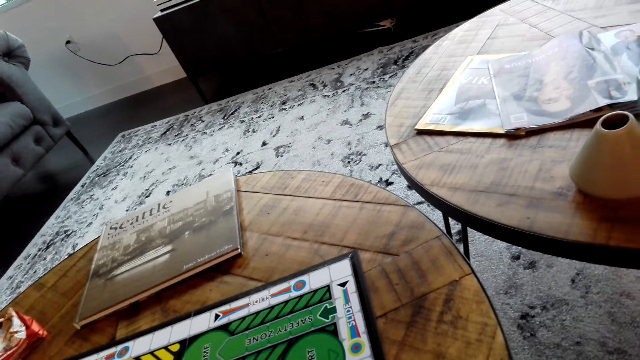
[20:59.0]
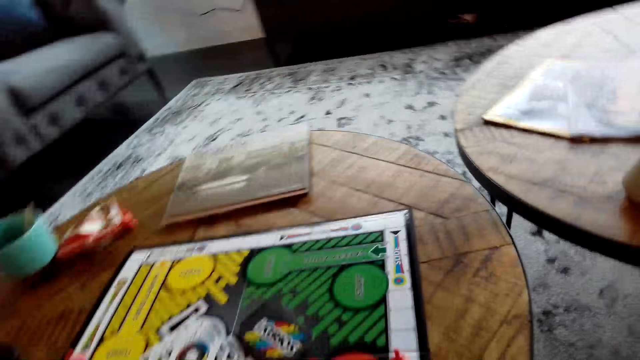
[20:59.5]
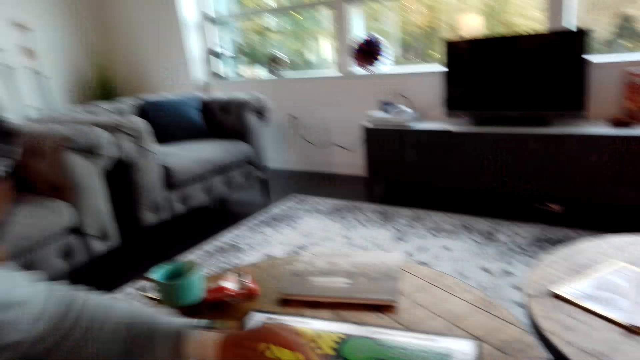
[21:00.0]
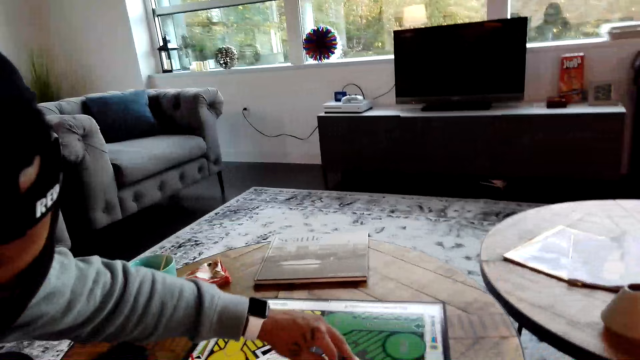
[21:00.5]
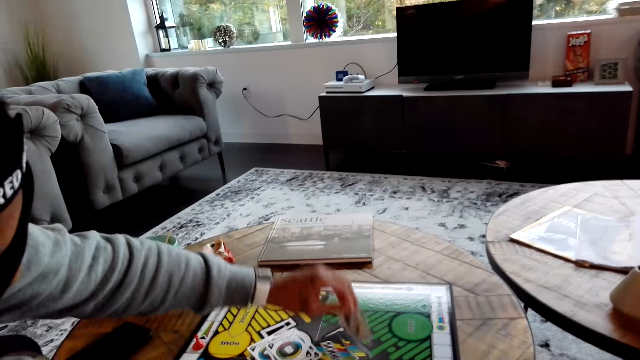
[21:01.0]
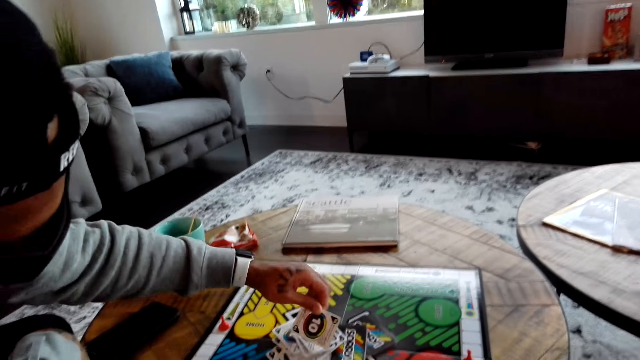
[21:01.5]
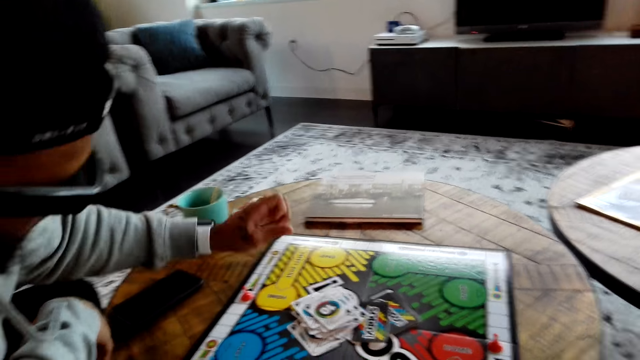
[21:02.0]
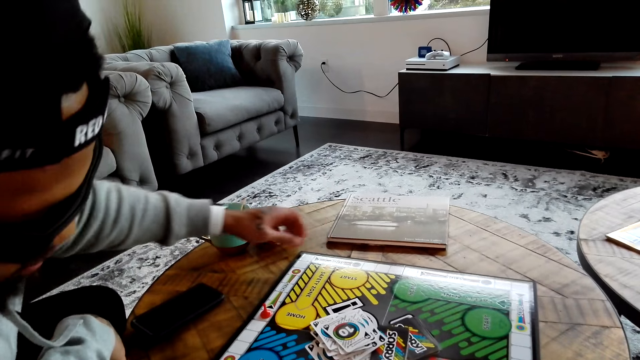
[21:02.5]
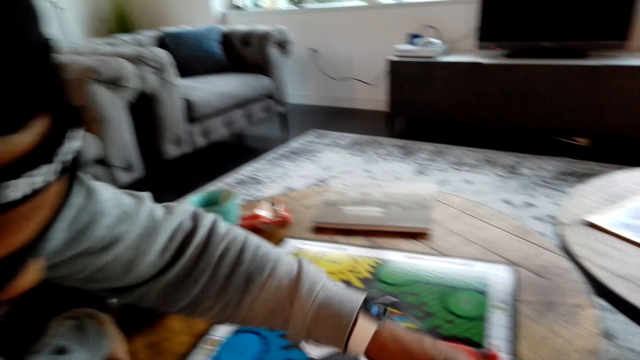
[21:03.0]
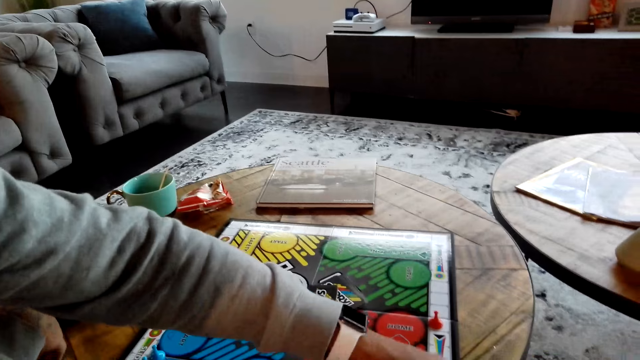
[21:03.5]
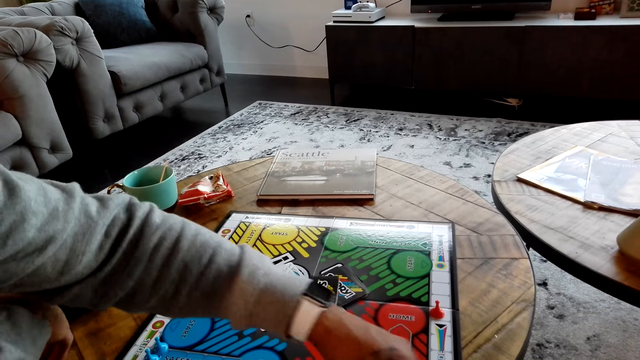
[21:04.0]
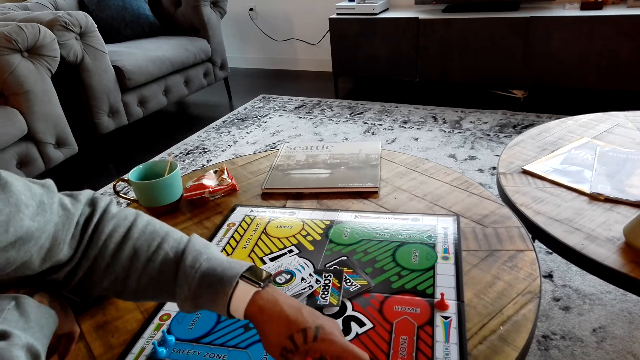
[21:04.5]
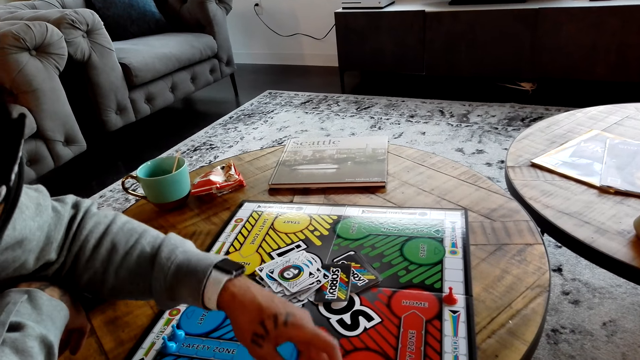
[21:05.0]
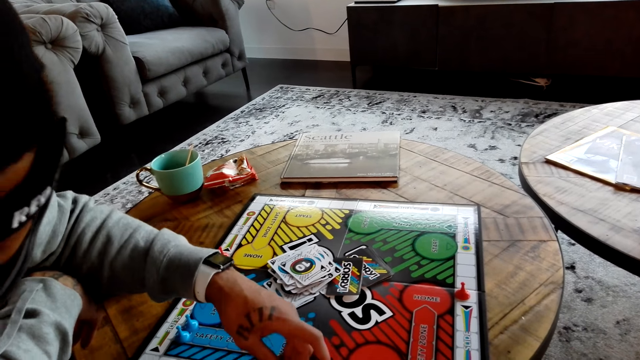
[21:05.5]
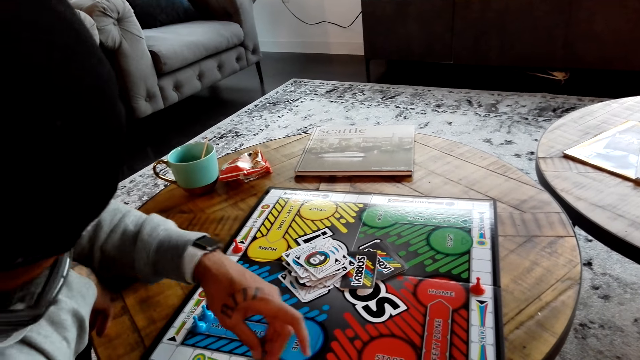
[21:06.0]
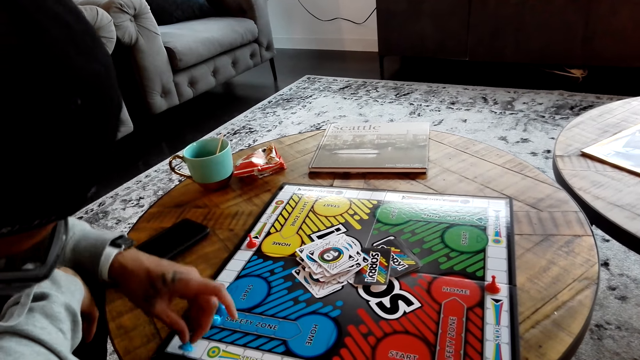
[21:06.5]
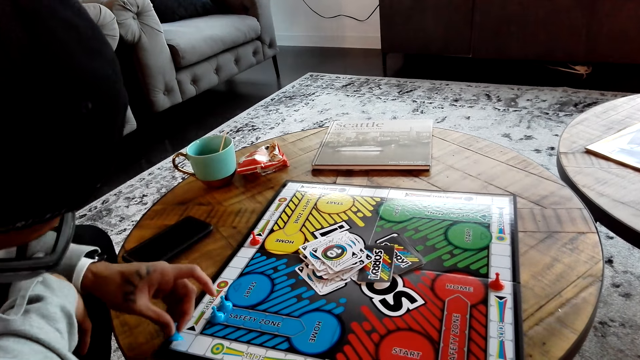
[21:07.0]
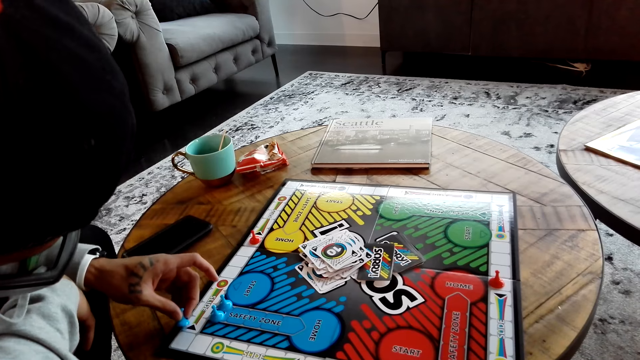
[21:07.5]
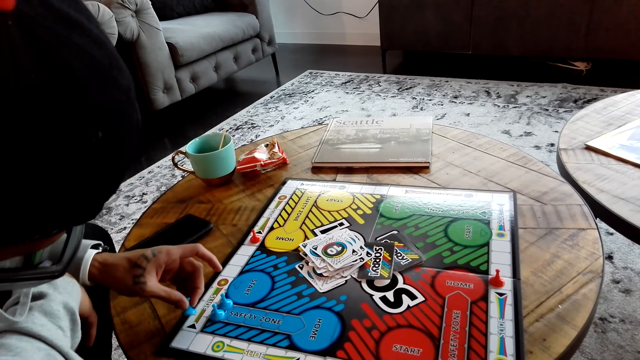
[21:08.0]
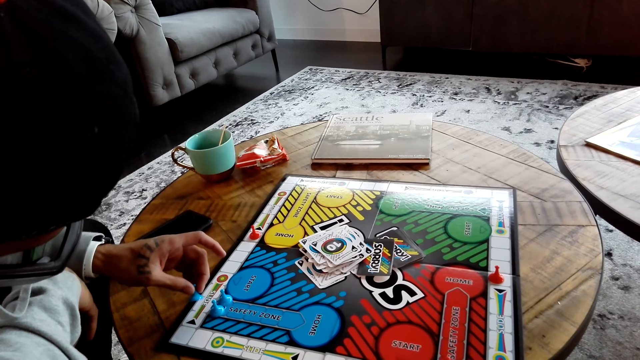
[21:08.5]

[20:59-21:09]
A man picks up a card. The man places the card on the other cards. The man moves the meeples on the card game board.

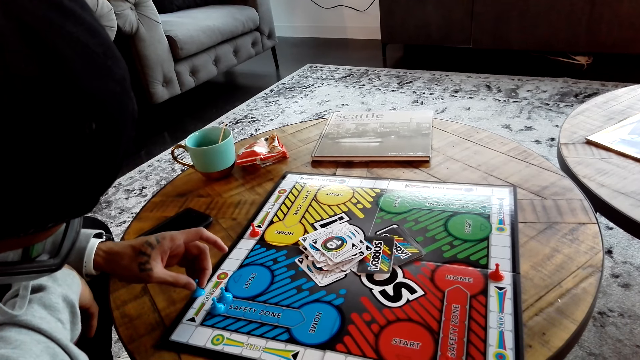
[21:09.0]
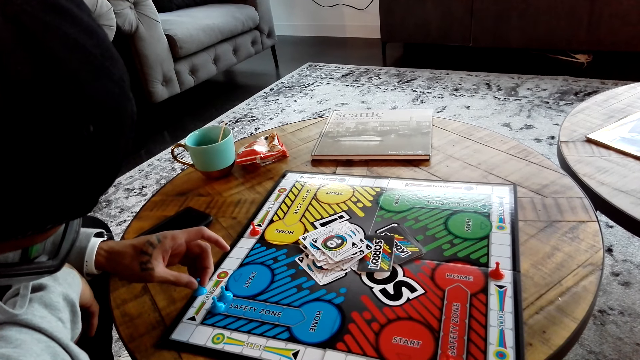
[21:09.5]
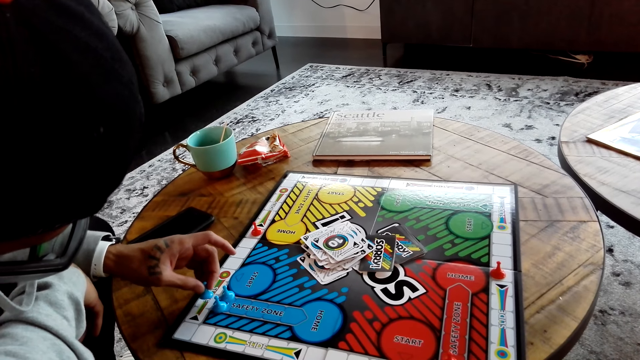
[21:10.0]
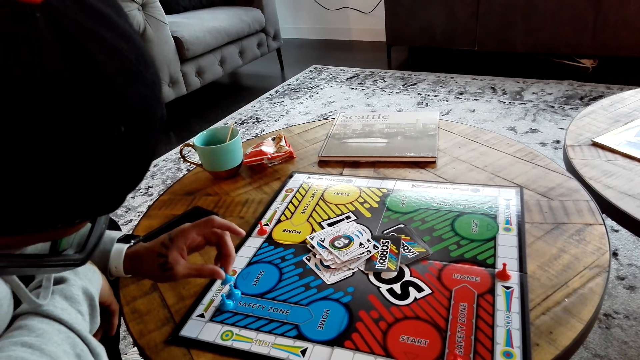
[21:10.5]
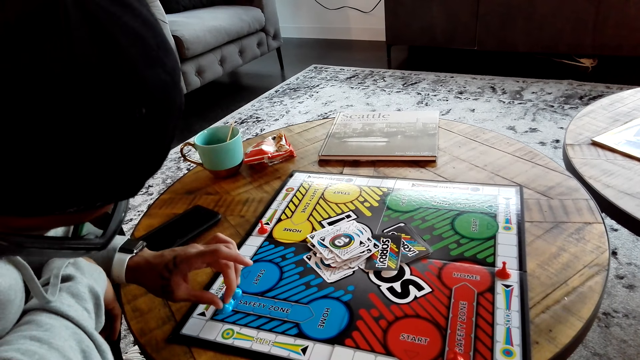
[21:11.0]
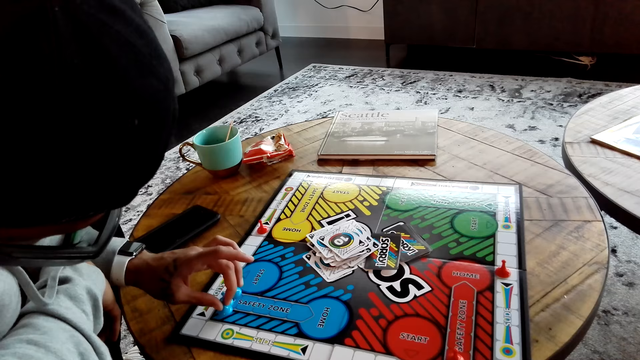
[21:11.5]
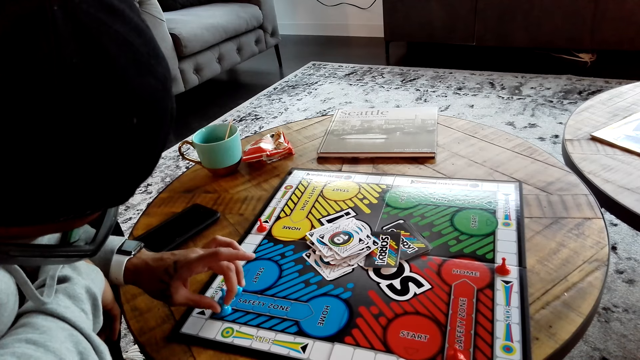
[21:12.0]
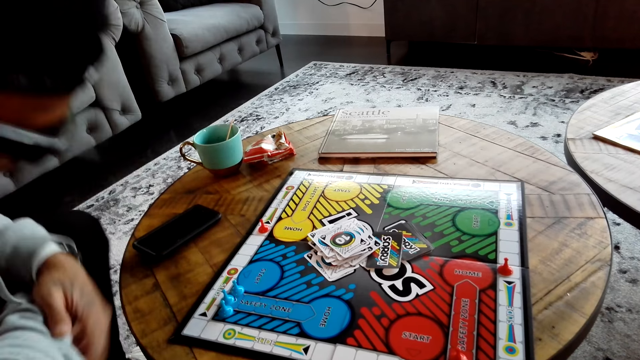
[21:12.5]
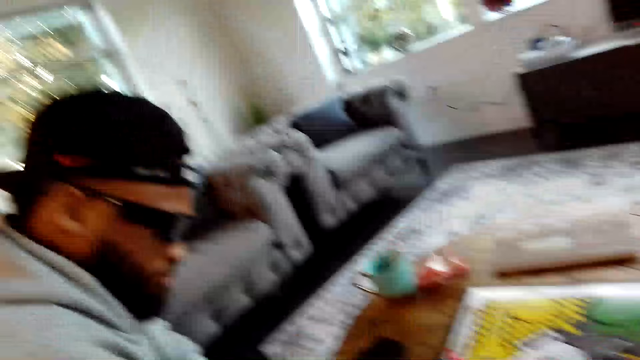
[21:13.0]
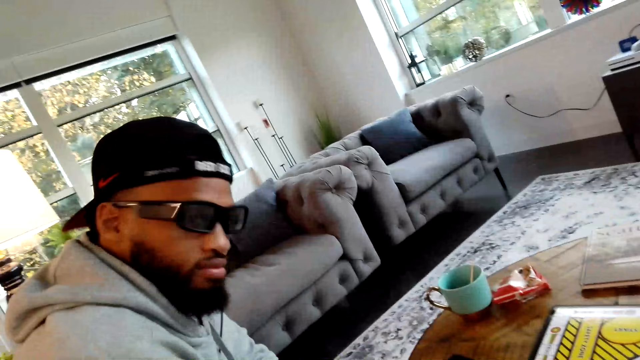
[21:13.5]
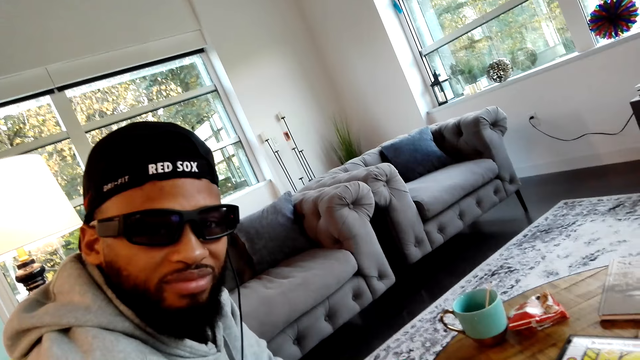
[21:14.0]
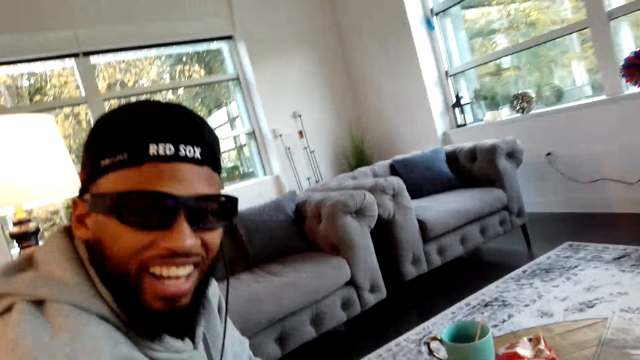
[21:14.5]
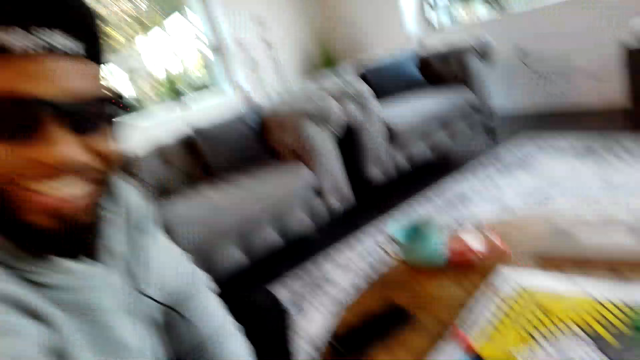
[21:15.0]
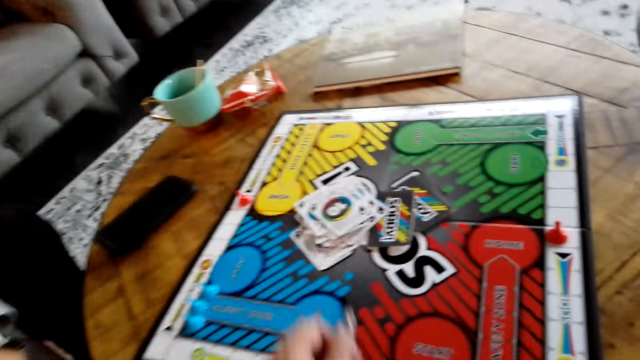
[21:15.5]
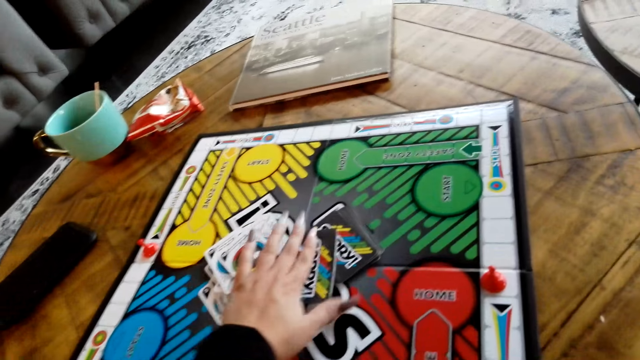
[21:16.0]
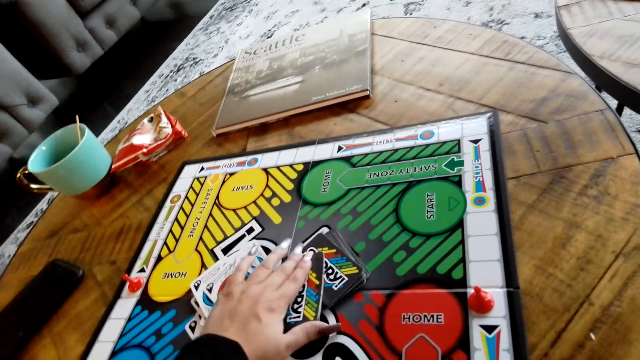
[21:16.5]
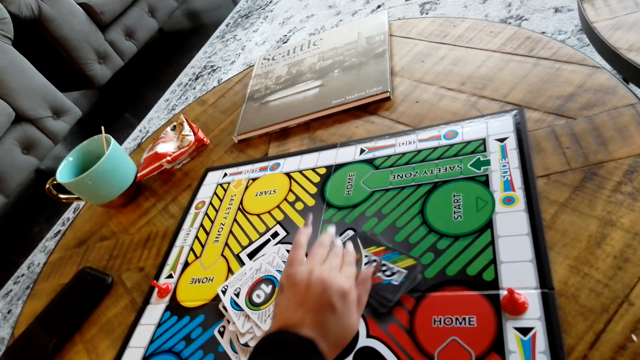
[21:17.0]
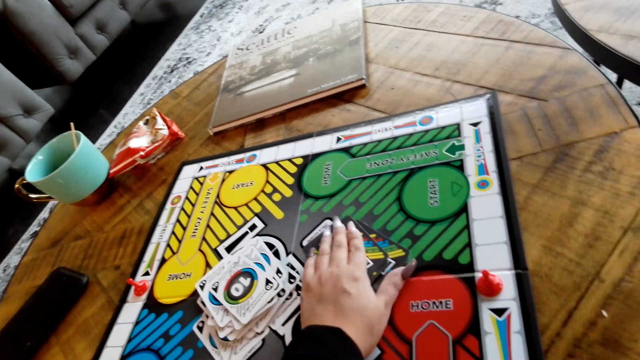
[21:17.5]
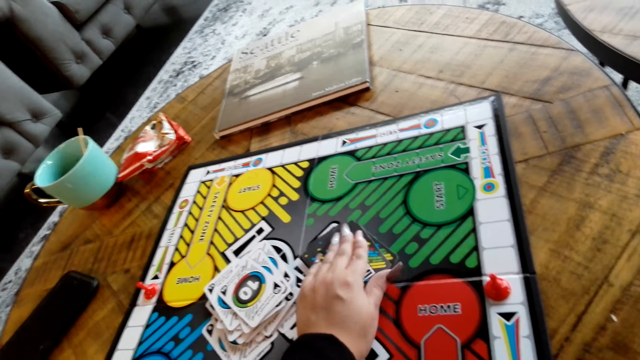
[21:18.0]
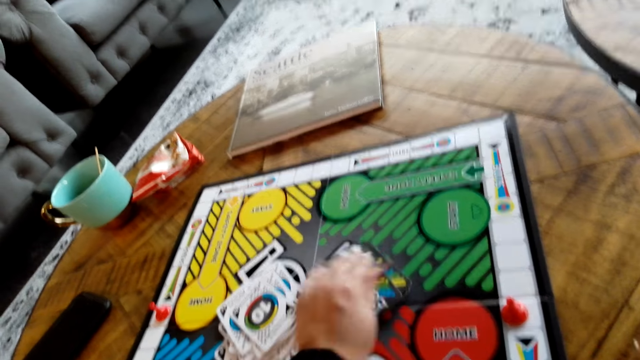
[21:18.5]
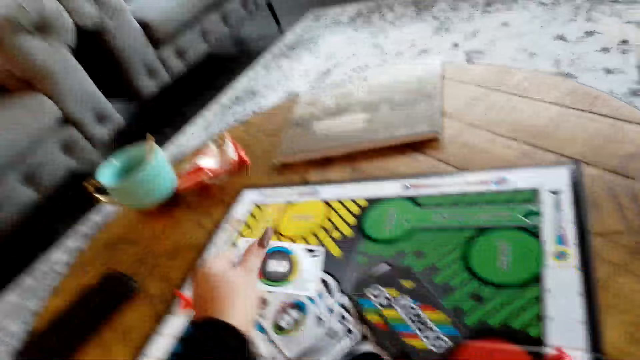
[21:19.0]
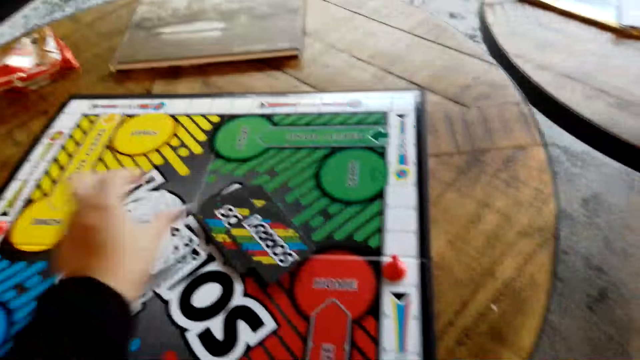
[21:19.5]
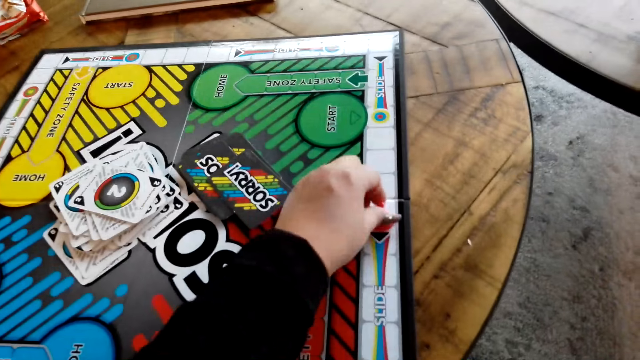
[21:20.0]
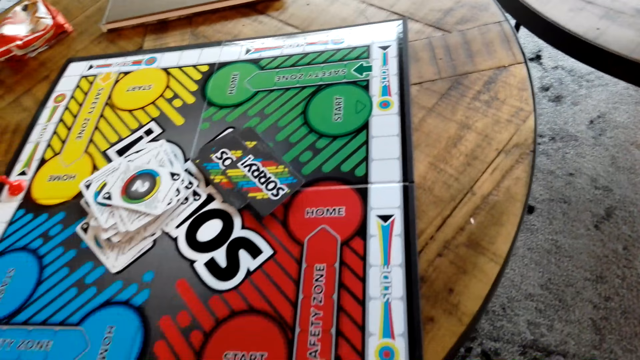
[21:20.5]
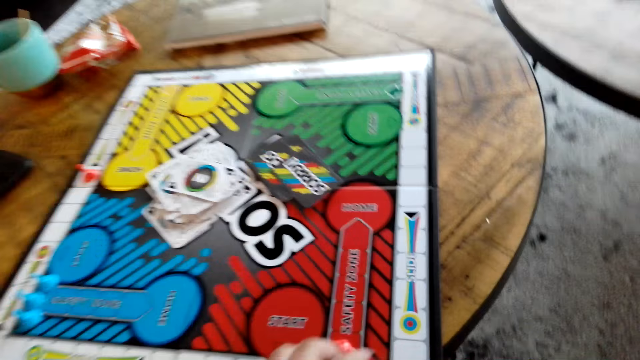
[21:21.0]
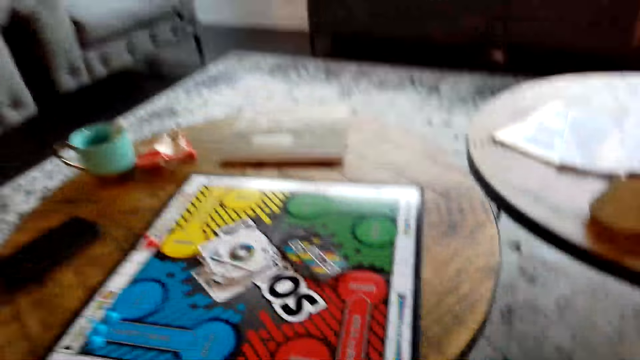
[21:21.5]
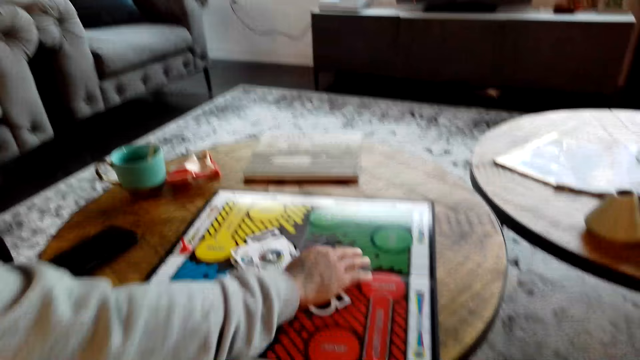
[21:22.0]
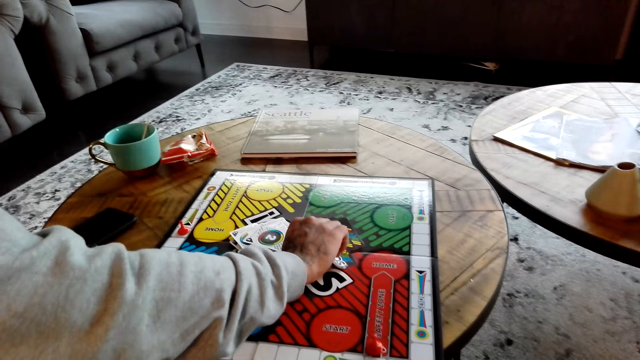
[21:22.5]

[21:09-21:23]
The man places something on the card game board. The man converses with the camera wearer. The camera wearer touches cards. They pick up a card, place the card on the other cards, and move the meeple on the card game board.
